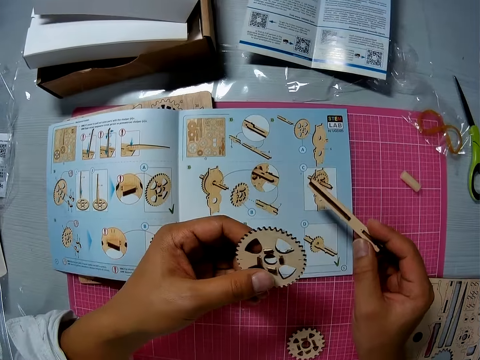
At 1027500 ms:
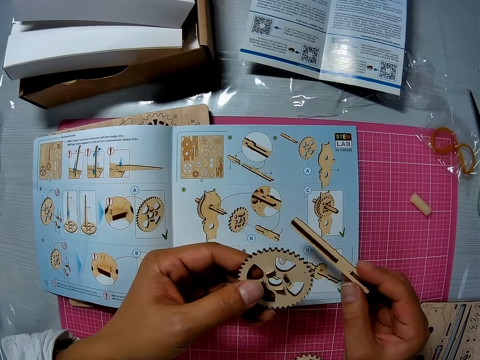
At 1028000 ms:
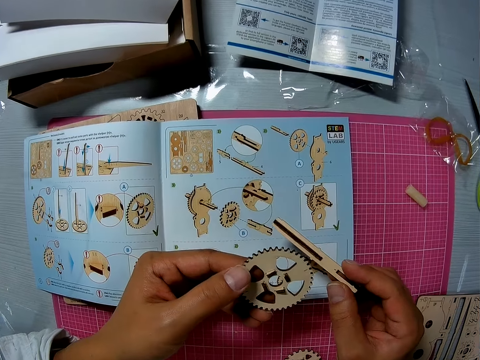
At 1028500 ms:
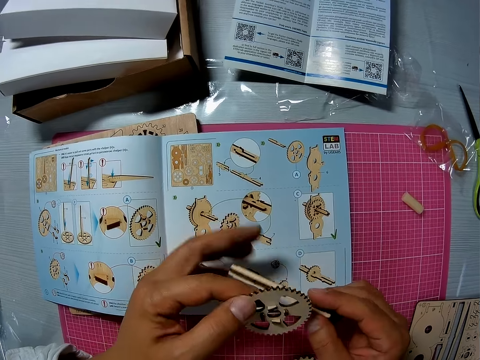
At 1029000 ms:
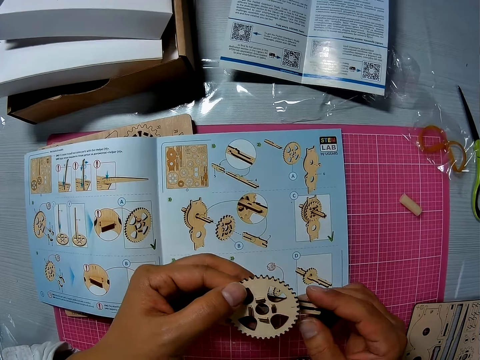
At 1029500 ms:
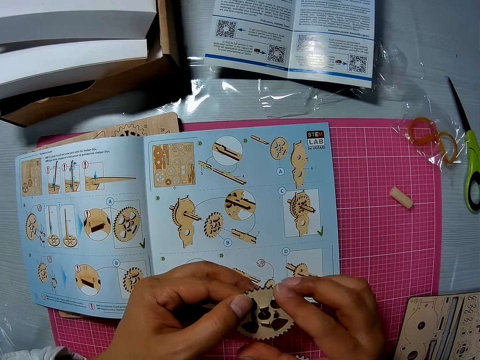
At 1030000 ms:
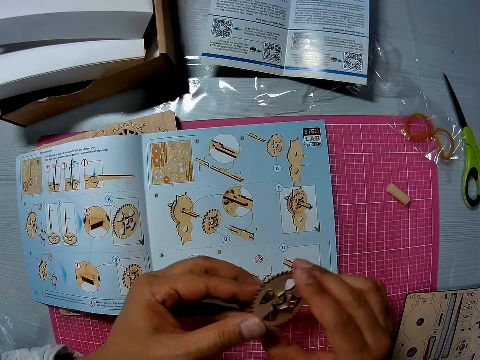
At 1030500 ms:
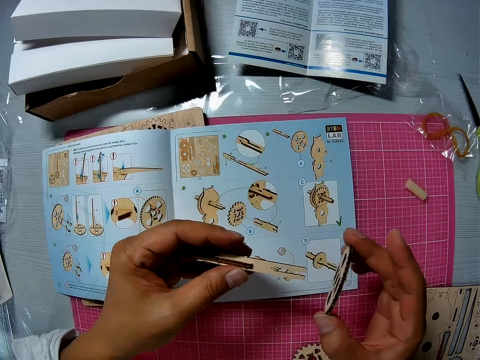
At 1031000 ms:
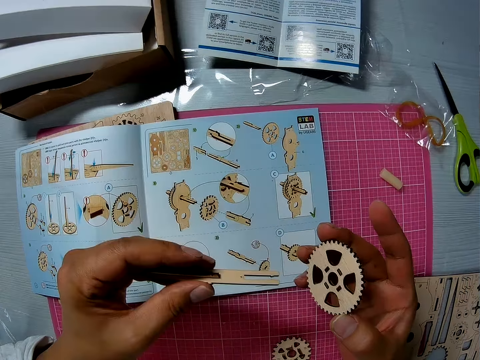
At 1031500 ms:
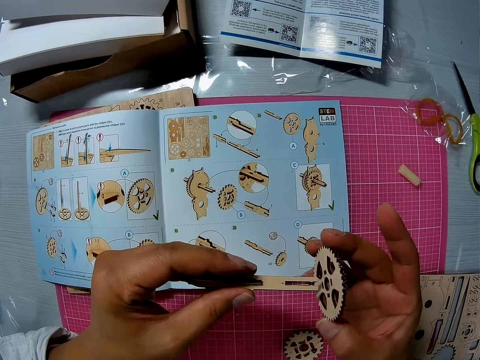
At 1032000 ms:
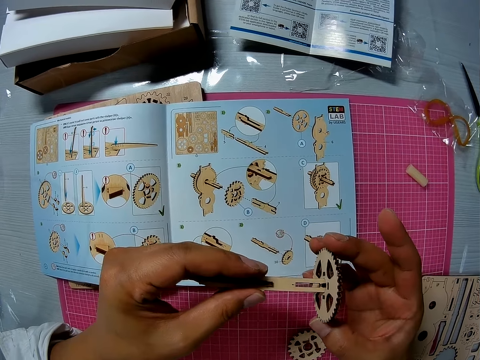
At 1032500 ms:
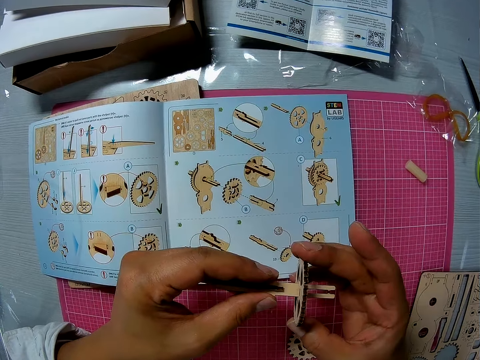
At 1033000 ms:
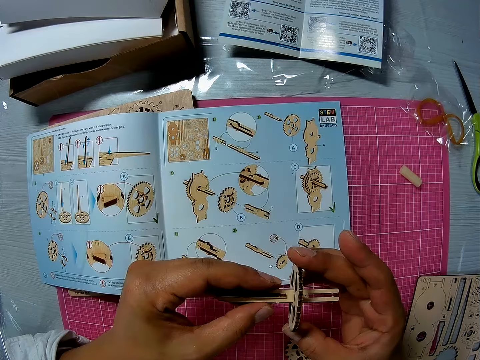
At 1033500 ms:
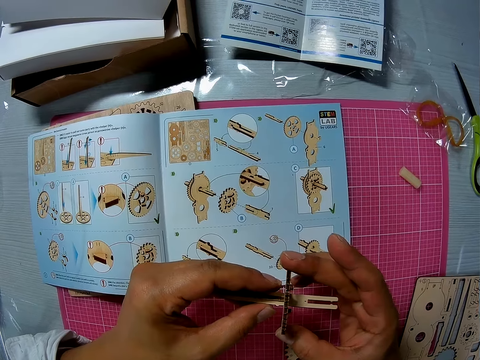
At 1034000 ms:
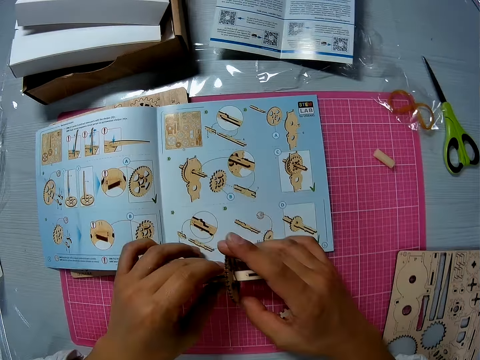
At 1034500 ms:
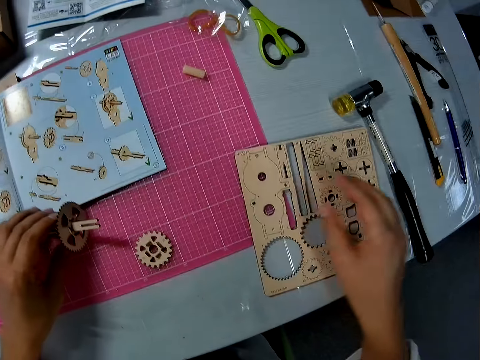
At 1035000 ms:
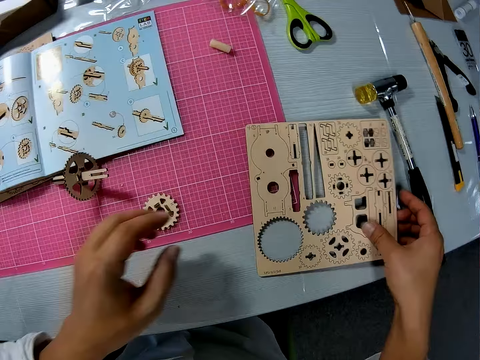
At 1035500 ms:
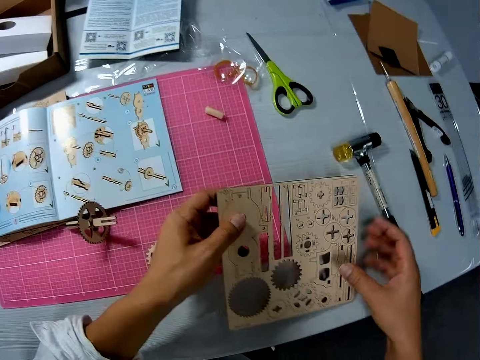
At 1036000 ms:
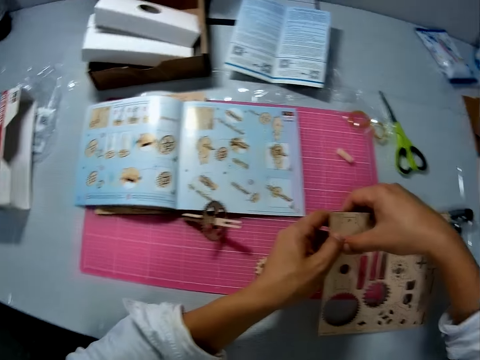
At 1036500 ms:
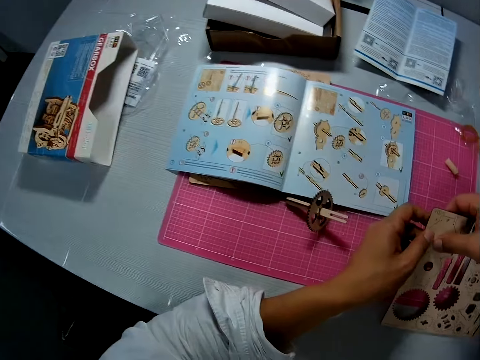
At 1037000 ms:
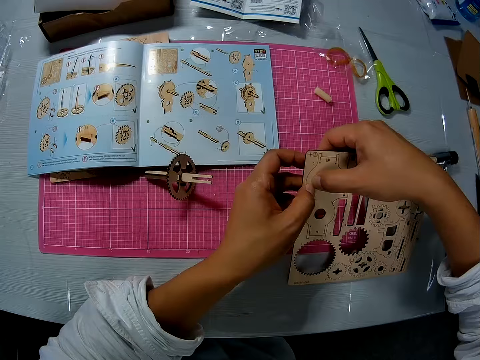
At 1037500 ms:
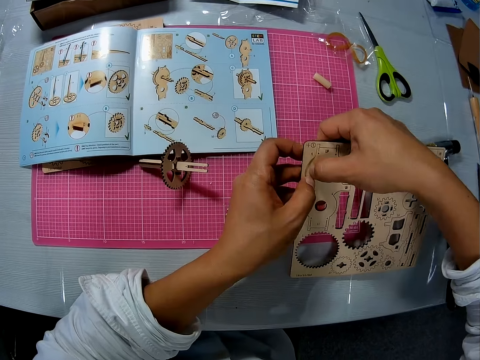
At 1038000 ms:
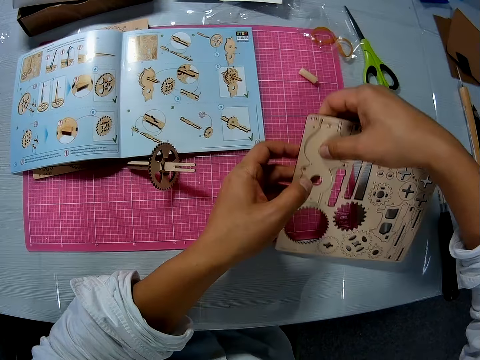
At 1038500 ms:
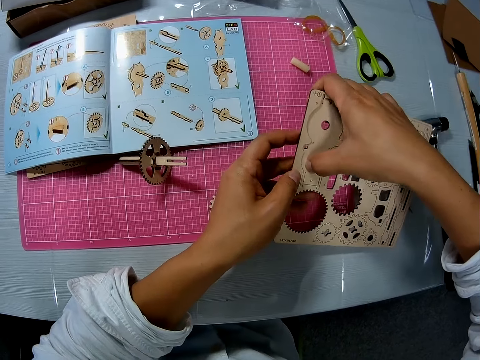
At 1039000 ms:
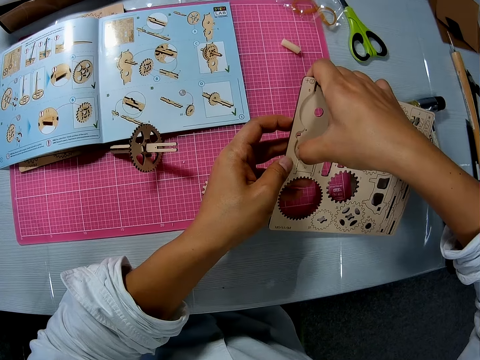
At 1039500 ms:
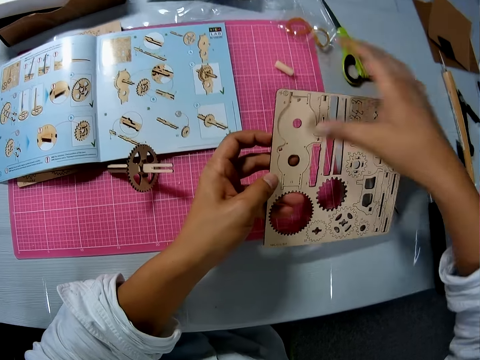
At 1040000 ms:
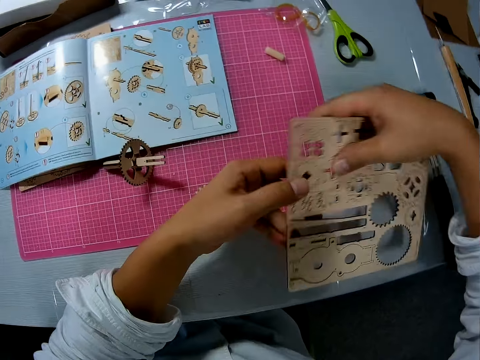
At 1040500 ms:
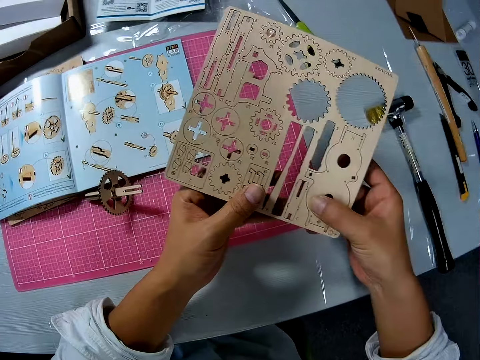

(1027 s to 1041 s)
The camera wearer checks the wooden piece and the wood pieces in her hands. She holds the drive shaft with the other hand. She holds the gear wheel. She inserts the wood pieces into the wooden piece. She drops the wooden pieces on the table. She lifts up the wooden sheet or board from the table. She holds the wooden board with the other hand. She removes a wood piece or layshaft from the wooden sheet with her hand.

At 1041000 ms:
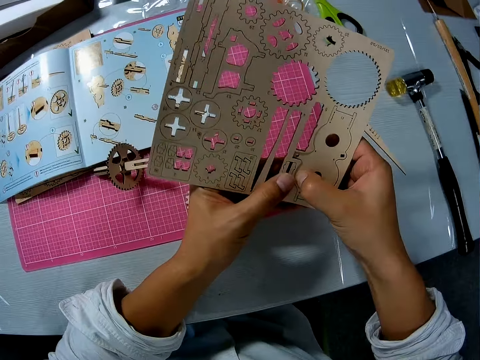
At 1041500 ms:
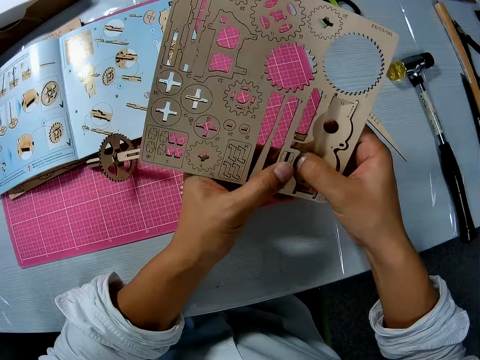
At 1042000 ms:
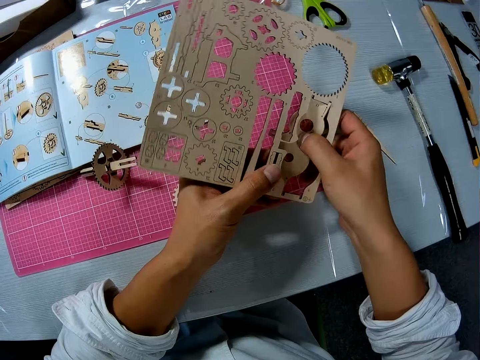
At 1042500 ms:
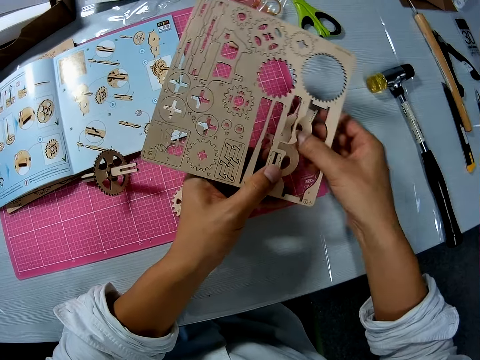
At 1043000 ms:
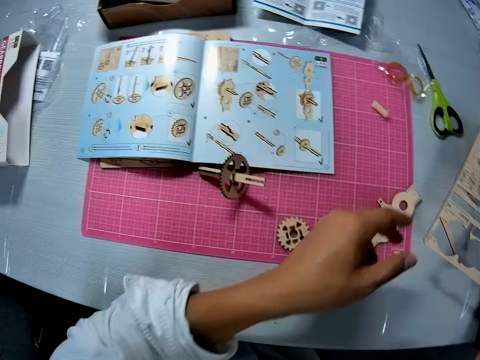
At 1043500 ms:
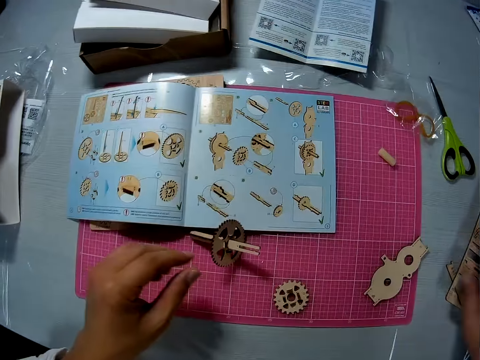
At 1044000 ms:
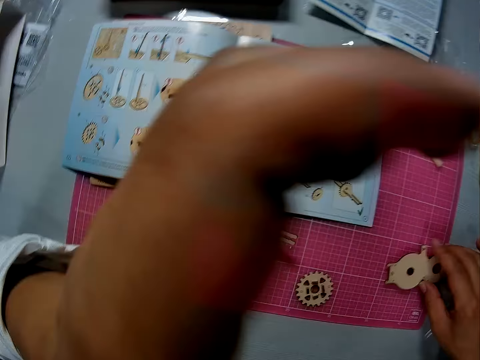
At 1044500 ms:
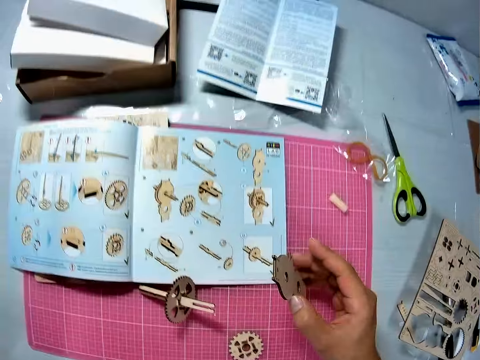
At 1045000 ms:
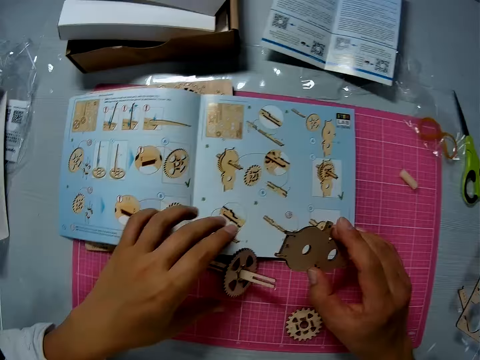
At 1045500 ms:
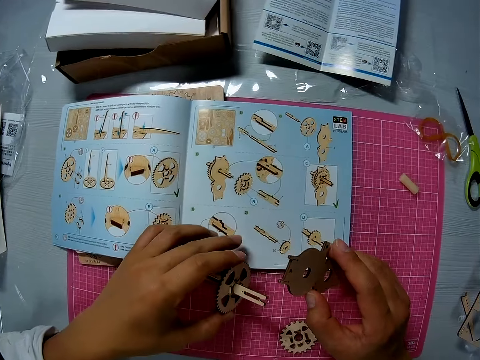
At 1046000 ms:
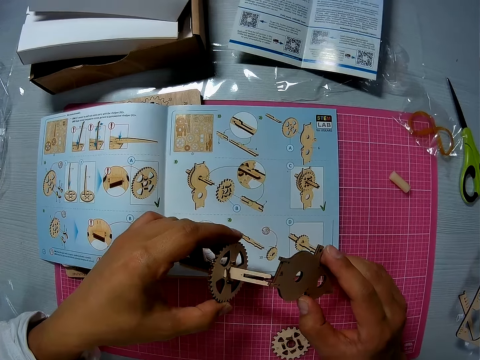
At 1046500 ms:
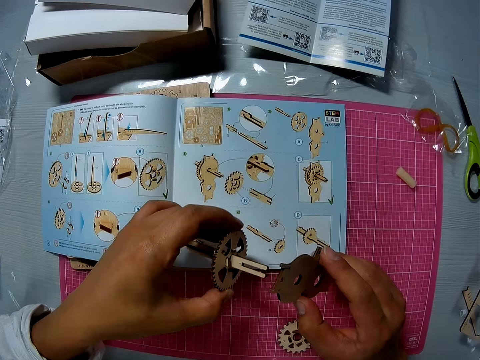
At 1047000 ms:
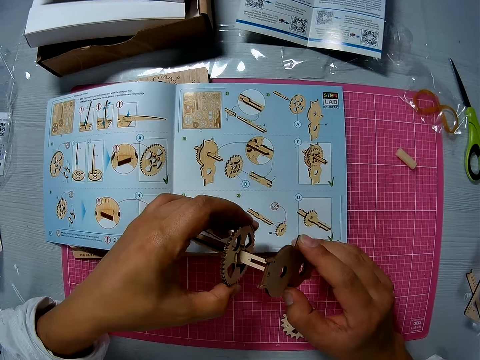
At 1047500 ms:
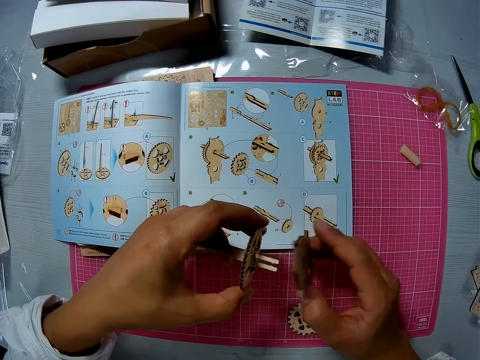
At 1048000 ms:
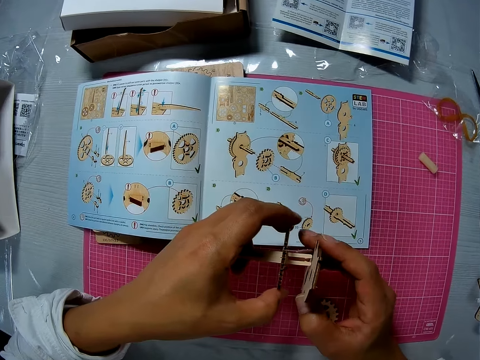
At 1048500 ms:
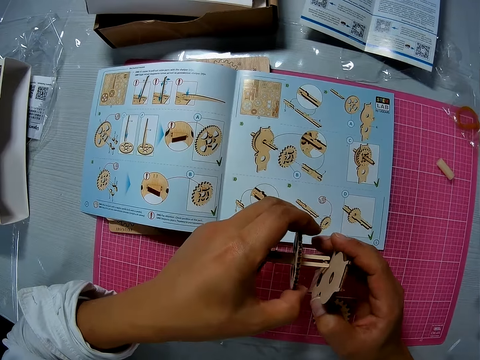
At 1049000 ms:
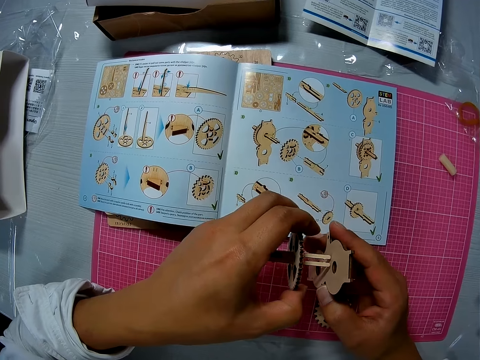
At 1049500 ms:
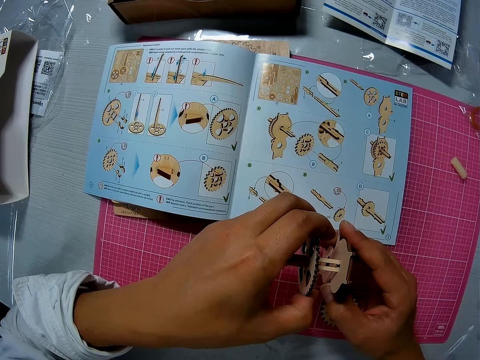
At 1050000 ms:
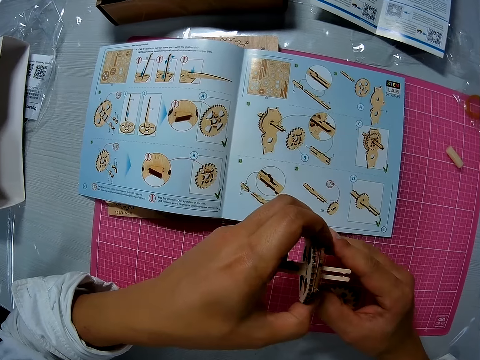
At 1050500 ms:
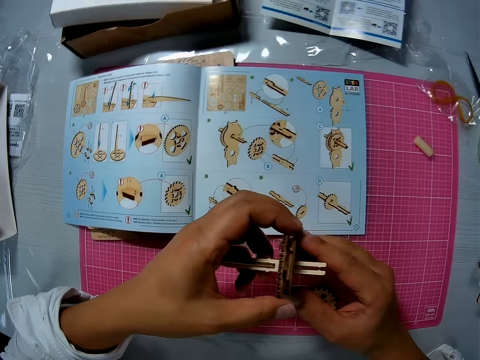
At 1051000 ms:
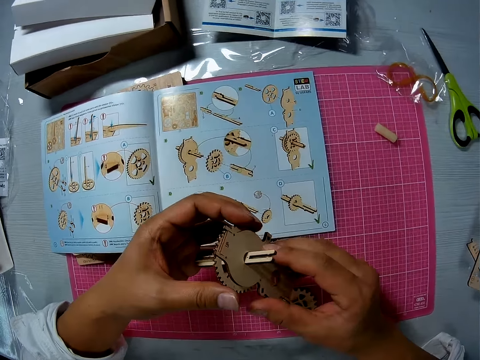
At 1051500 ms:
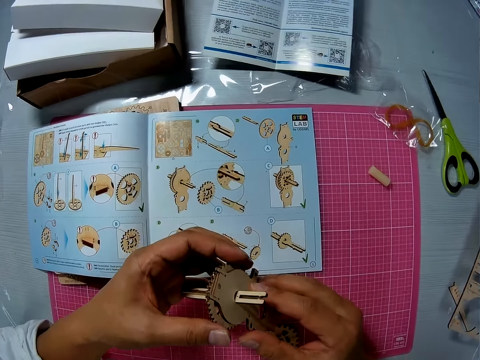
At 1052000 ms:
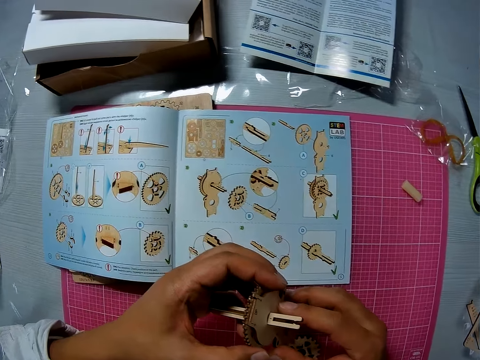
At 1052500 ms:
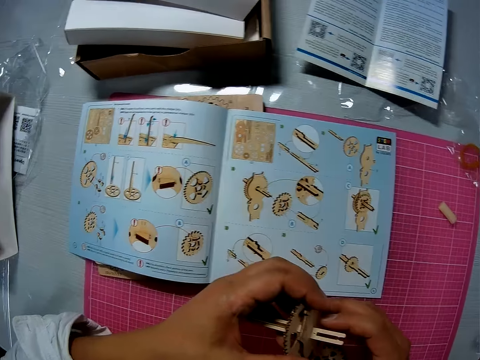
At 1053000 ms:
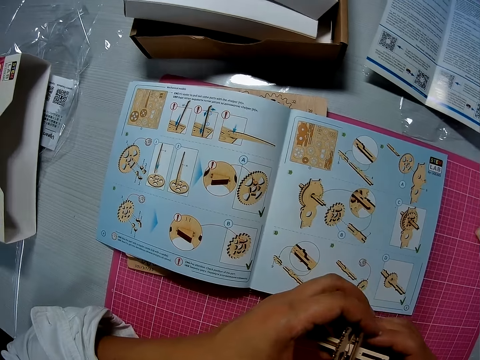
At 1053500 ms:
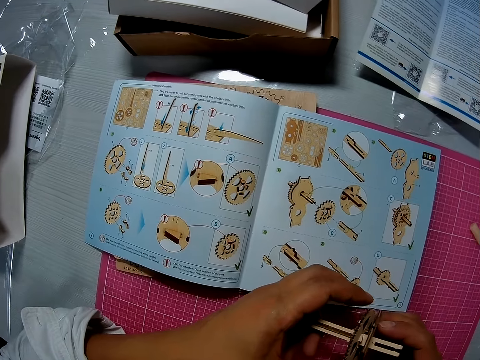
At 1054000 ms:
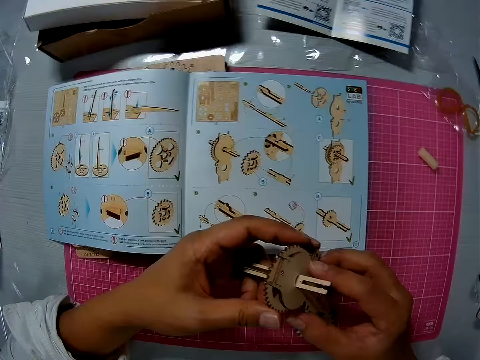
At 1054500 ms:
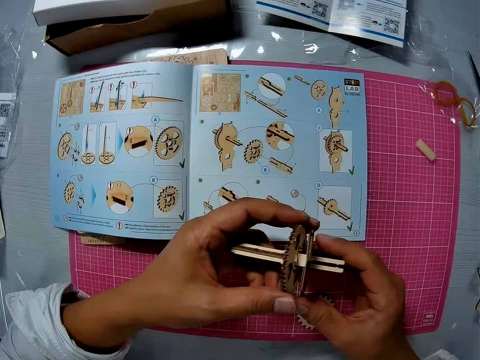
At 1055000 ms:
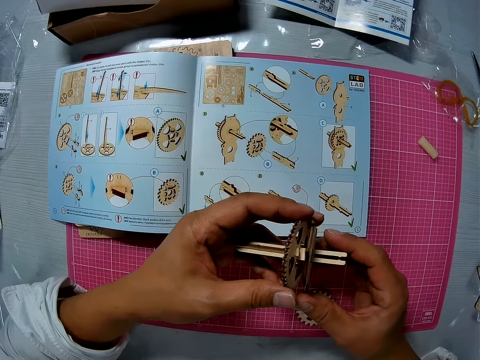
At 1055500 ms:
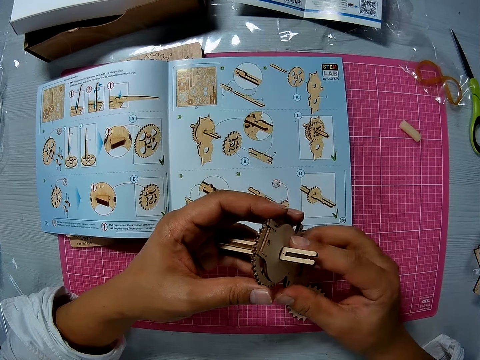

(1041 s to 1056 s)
The camera wearer drops the wooden sheet on the table. She picks up the wood piece or layshaft from the table with her right hand. She raises her left hand. She adjusts the camera. She picks up the wooden pieces or gear wheel from the table with her left hand. She fits the wood piece and the wooden pieces together. She adjusts the gear wheel. She inserts the drive shaft on the layshaft.
